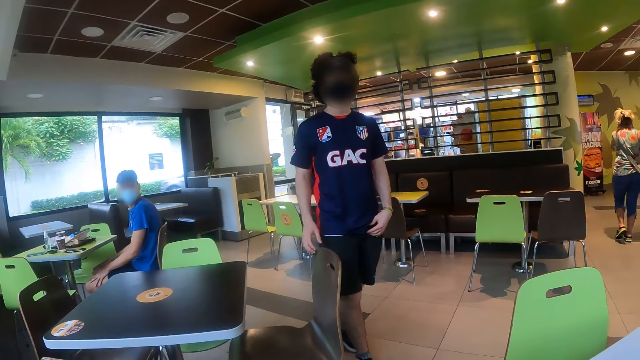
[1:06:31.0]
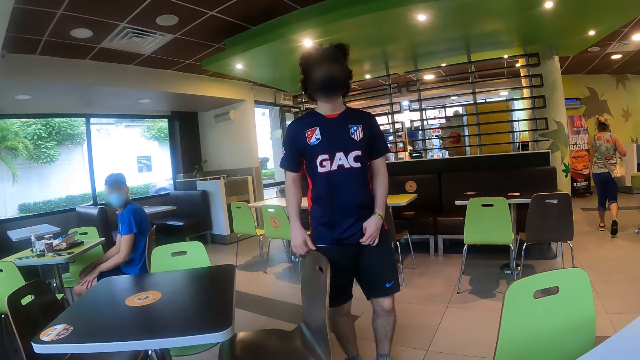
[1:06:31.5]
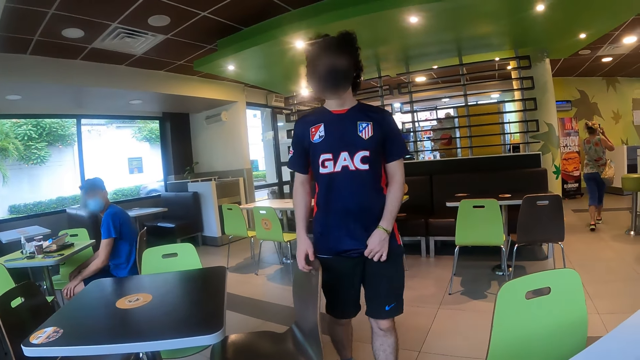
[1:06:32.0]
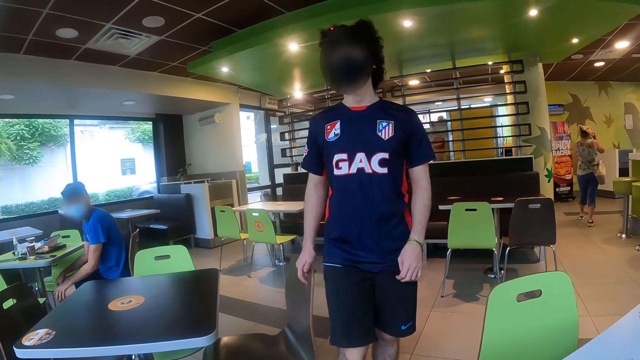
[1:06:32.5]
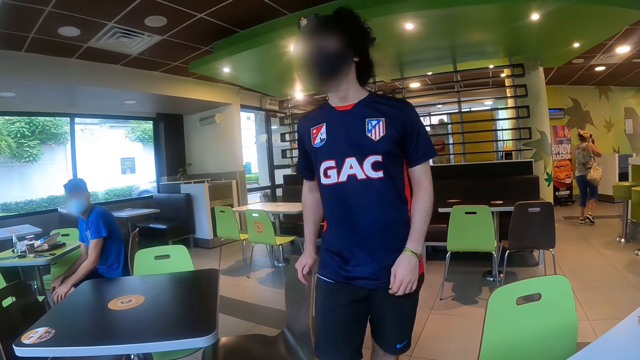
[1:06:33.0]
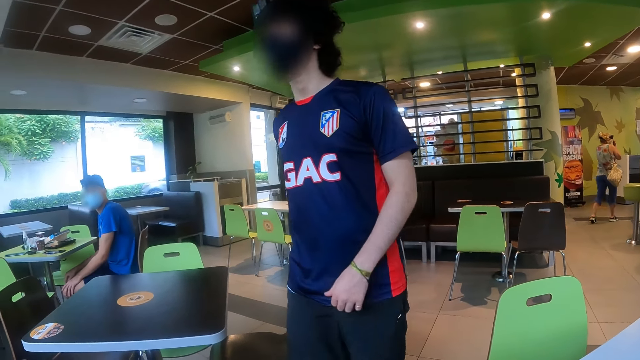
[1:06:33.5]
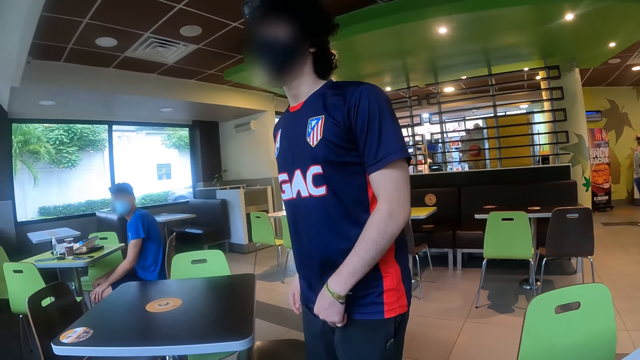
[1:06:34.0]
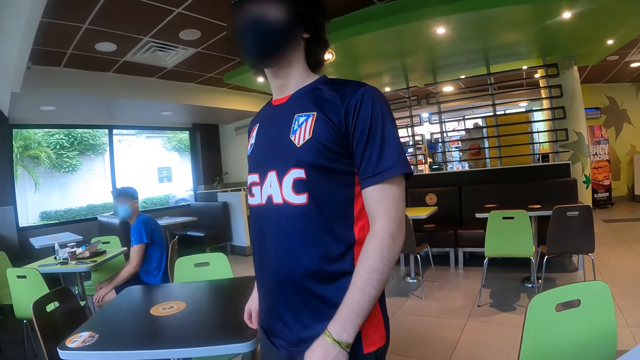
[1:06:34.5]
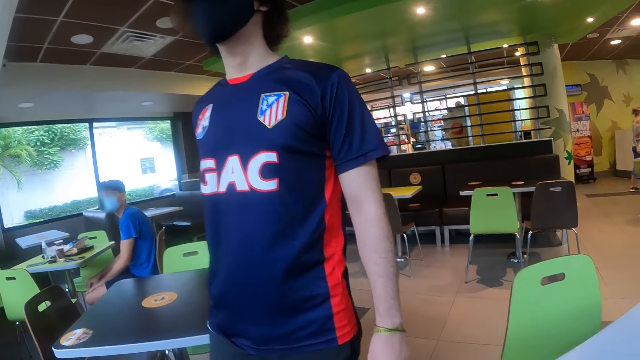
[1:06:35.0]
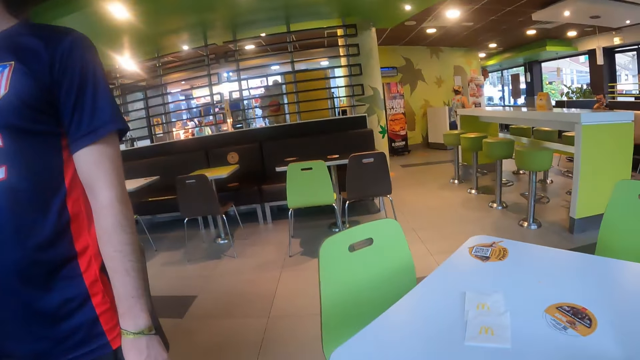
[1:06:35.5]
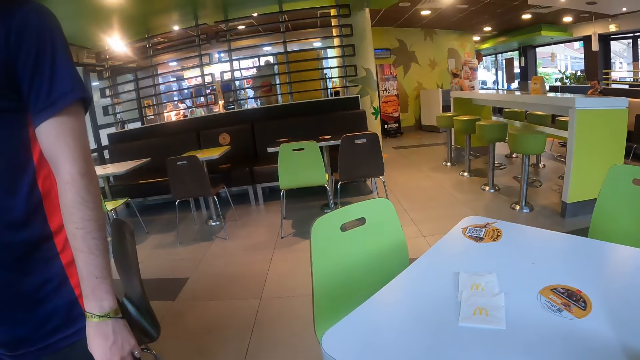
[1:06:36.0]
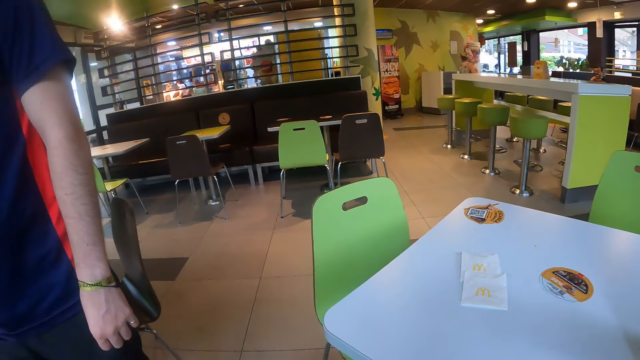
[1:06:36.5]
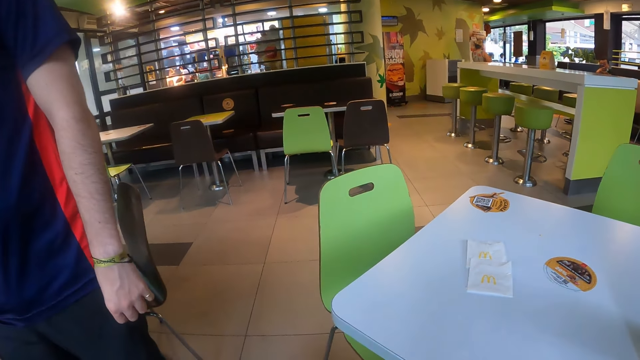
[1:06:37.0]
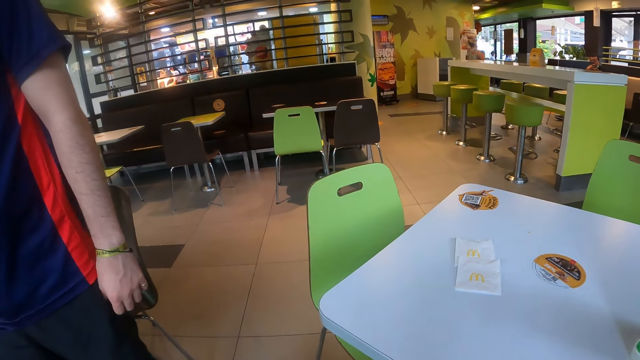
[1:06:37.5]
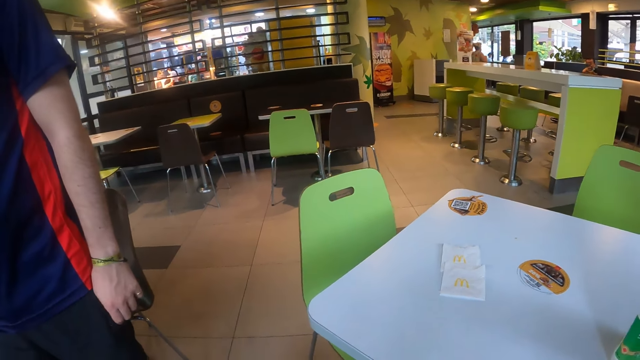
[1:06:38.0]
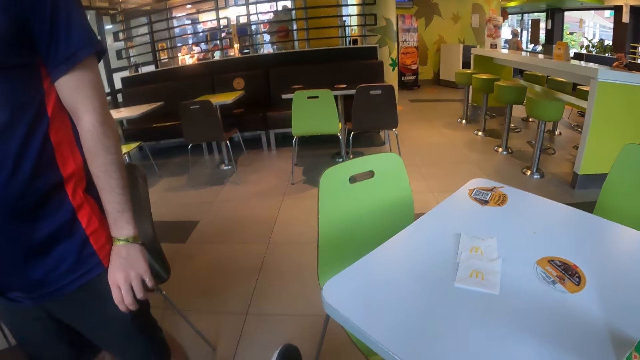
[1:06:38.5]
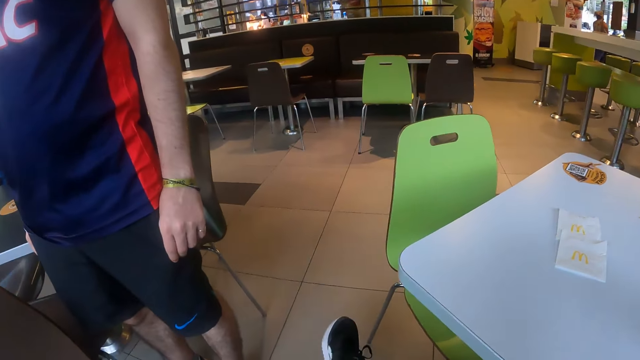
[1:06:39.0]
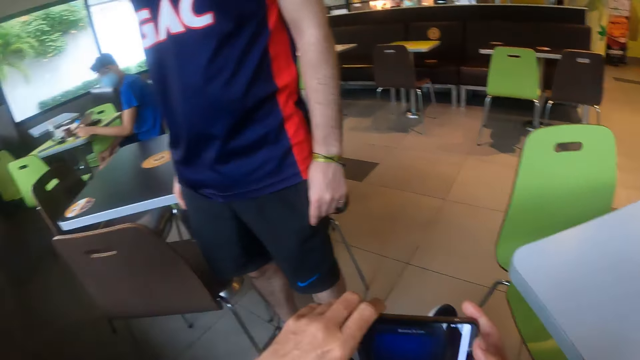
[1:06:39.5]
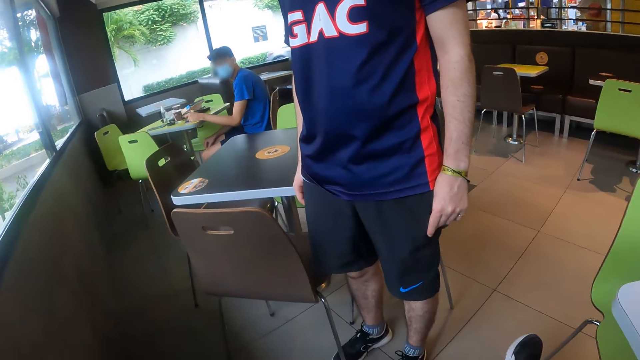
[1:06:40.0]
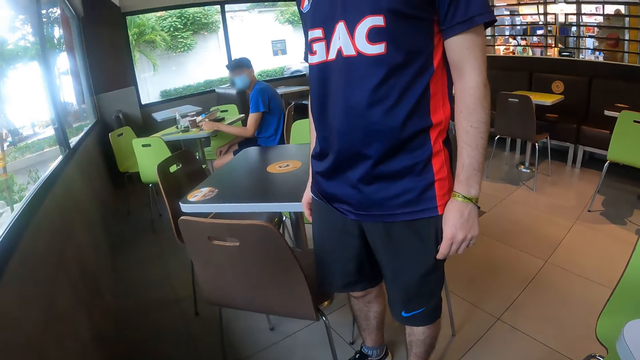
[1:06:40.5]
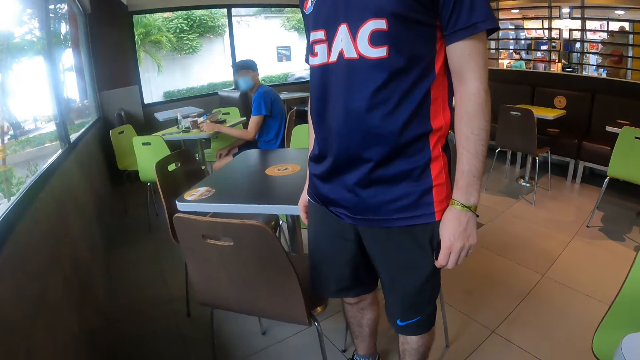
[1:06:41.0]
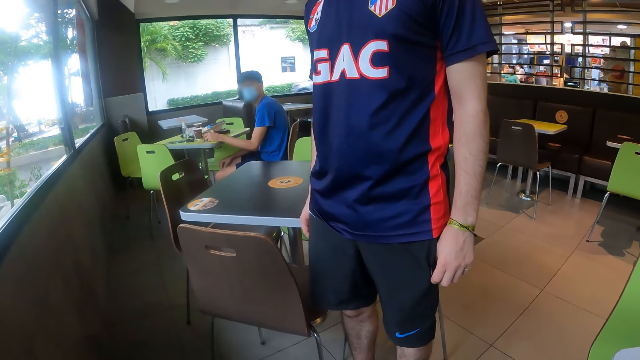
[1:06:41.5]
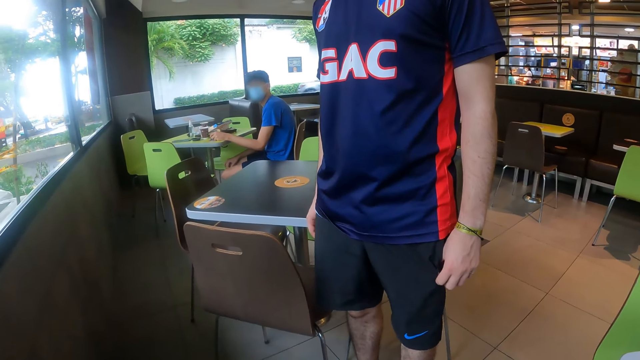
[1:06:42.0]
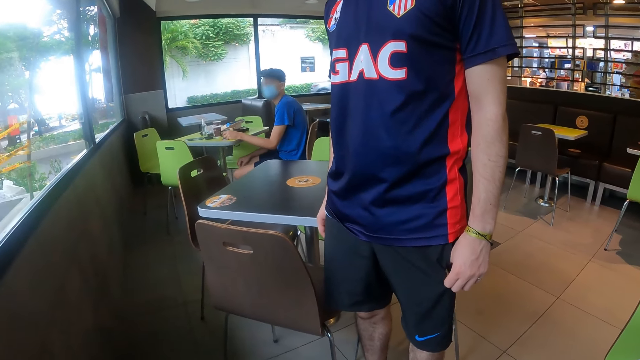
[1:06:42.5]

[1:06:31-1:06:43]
The camera wearer looks at a person. The person walks out of the cafeteria. The camera wearer looks at another person.

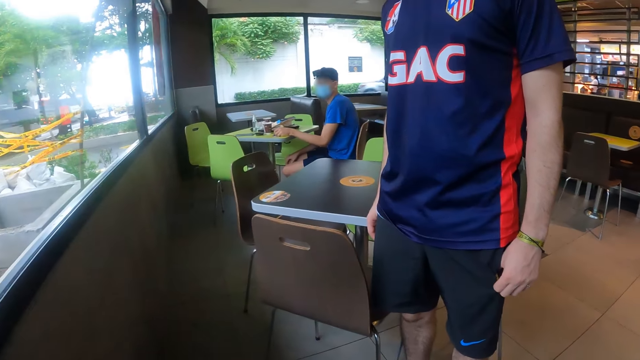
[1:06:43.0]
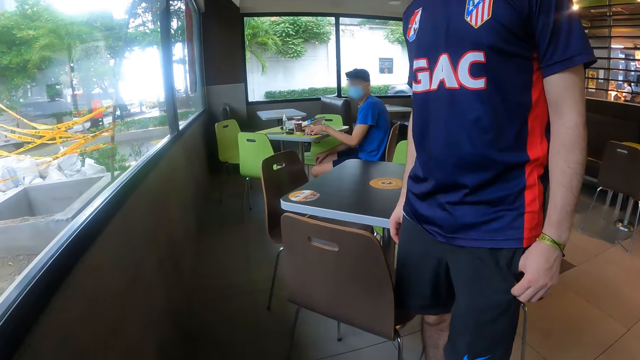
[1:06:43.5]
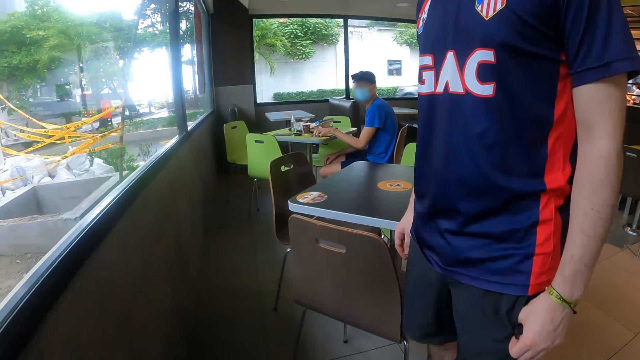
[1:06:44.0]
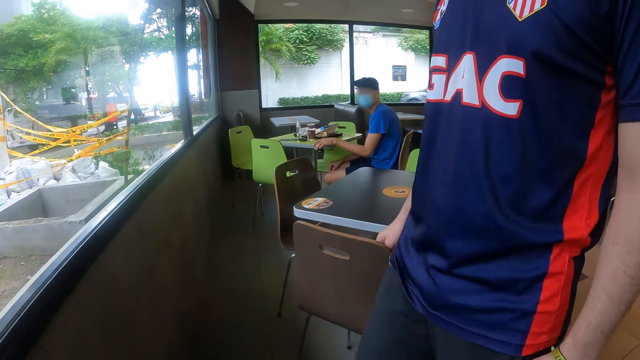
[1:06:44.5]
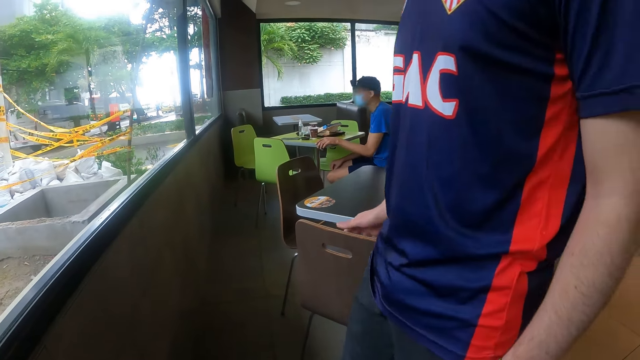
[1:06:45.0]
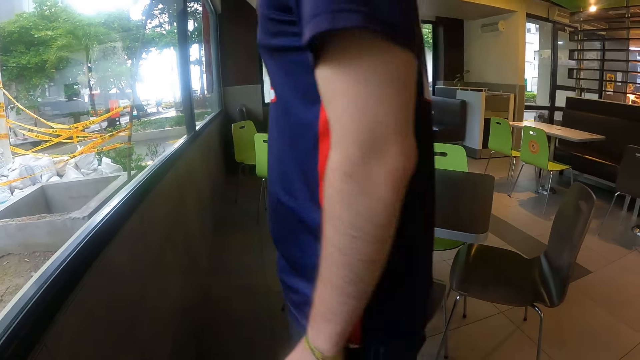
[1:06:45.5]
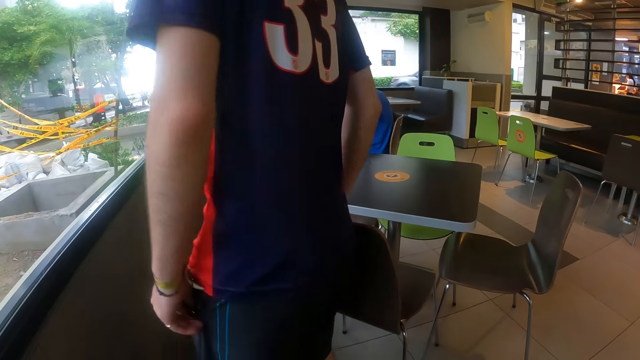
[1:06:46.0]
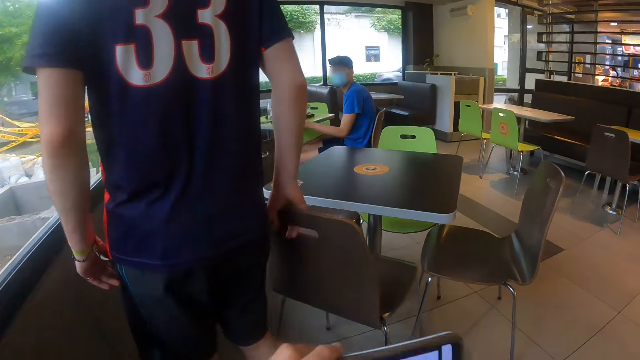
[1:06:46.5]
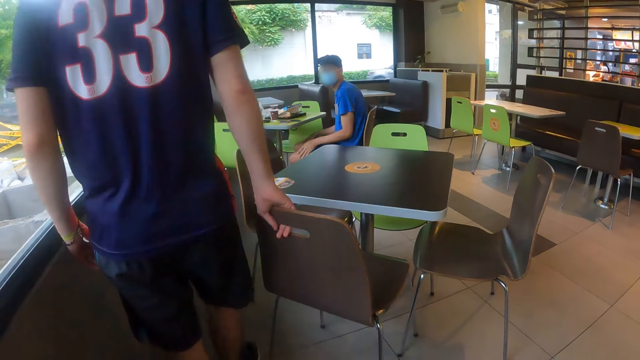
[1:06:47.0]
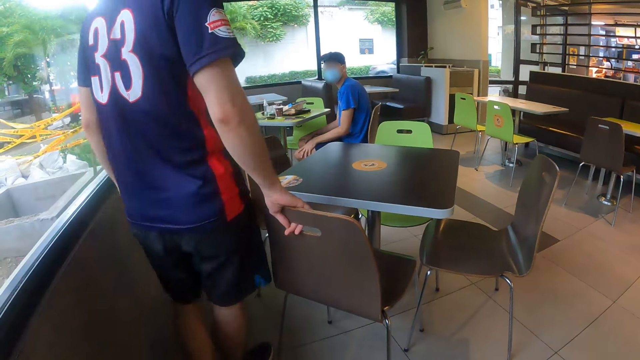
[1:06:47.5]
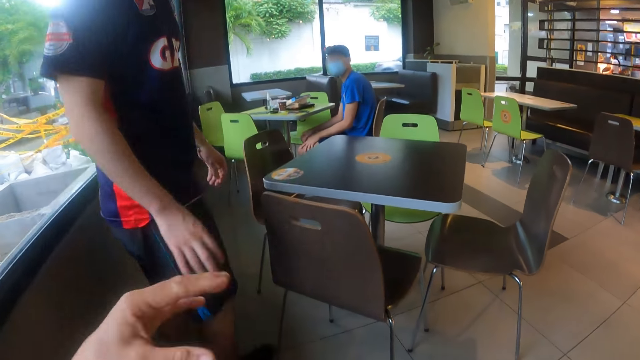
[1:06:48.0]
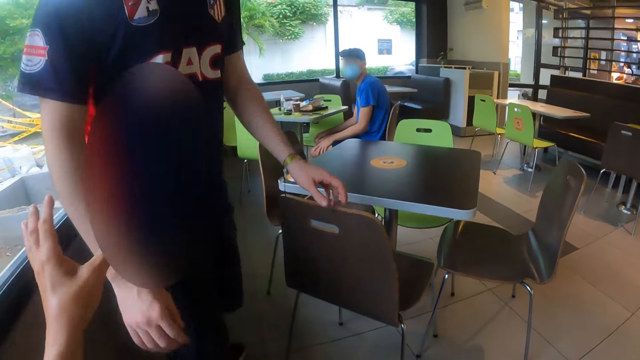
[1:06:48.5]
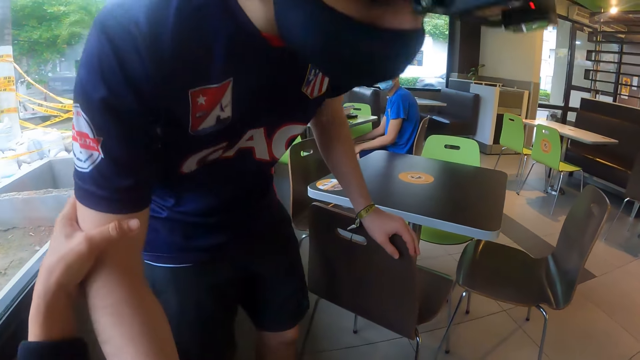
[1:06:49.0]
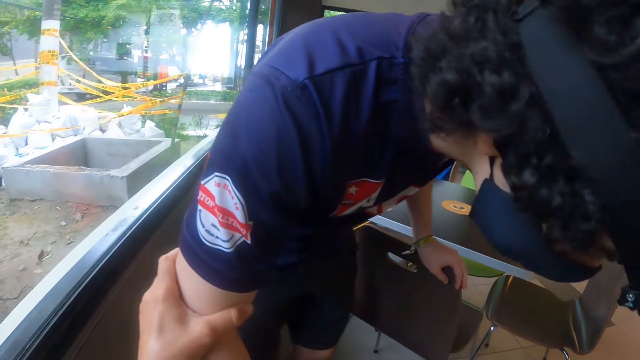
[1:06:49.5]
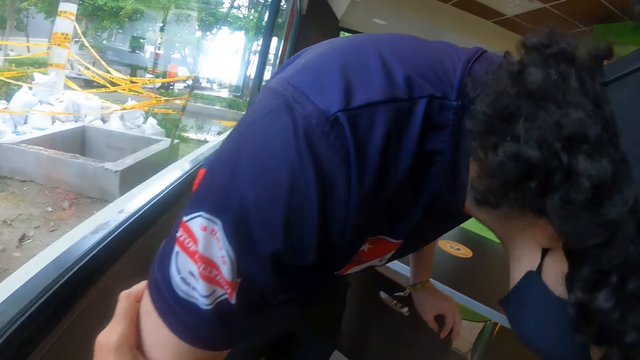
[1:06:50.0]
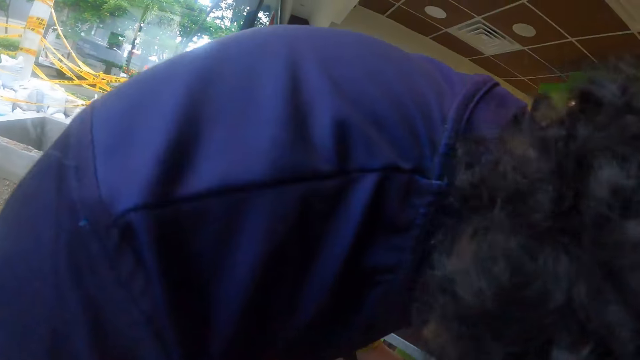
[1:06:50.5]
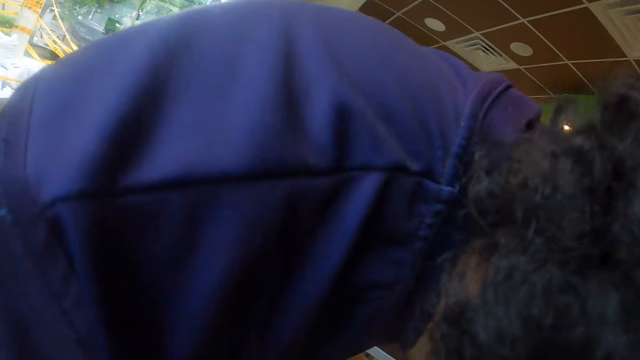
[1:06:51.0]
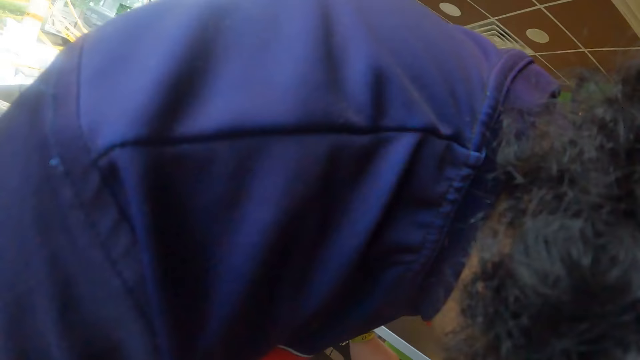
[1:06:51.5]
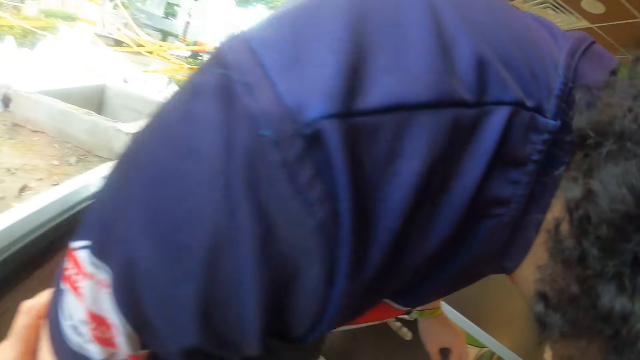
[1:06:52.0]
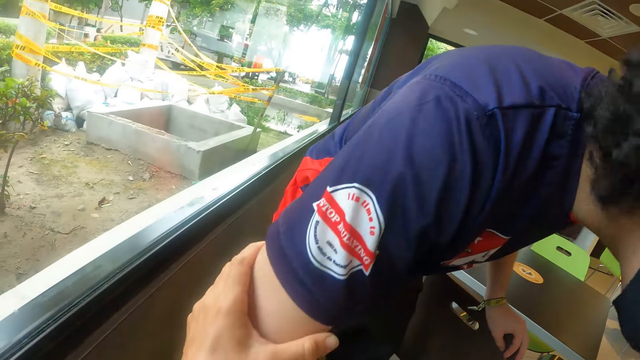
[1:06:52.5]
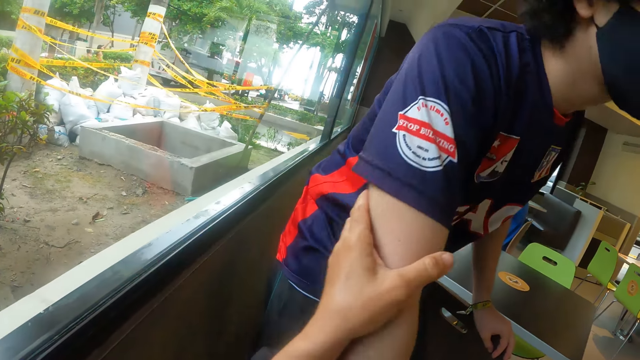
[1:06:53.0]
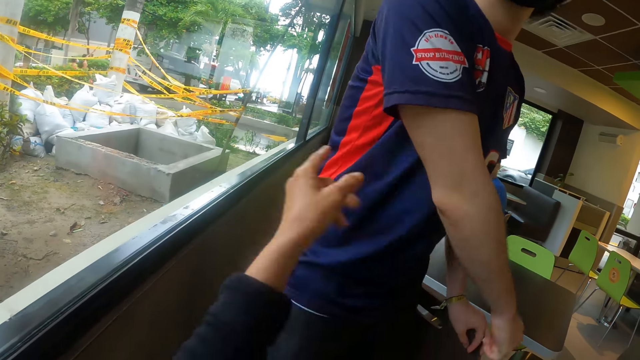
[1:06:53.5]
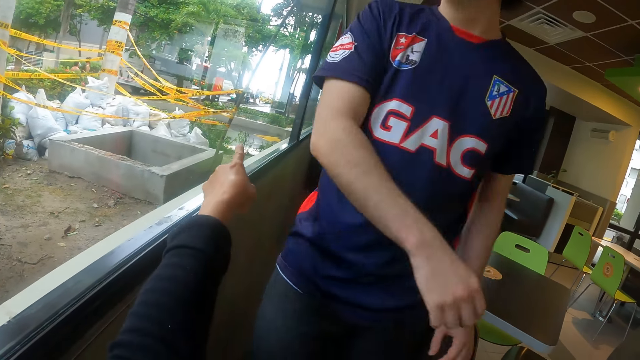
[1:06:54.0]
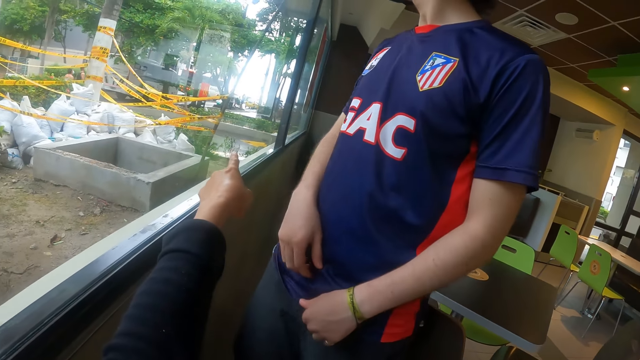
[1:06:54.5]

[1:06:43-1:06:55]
A person nods his head. Another person walks inside a cafeteria. The camera wearer gestures to the other person with his hands. He holds the other person's hand. The other person bends to a third person. The camera wearer bends towards the other person. He points outside.
